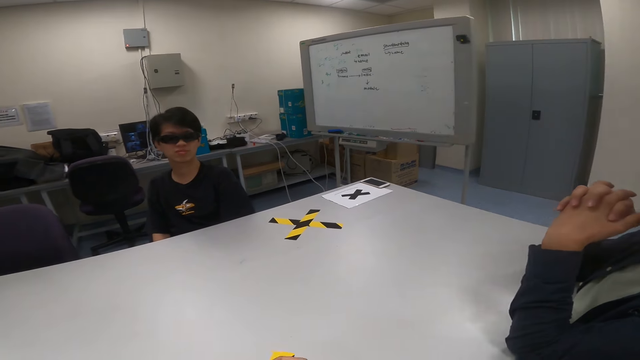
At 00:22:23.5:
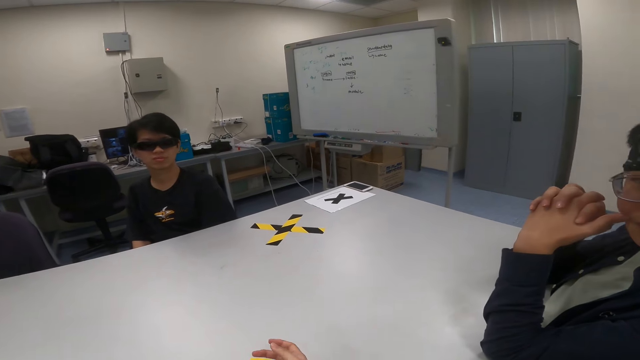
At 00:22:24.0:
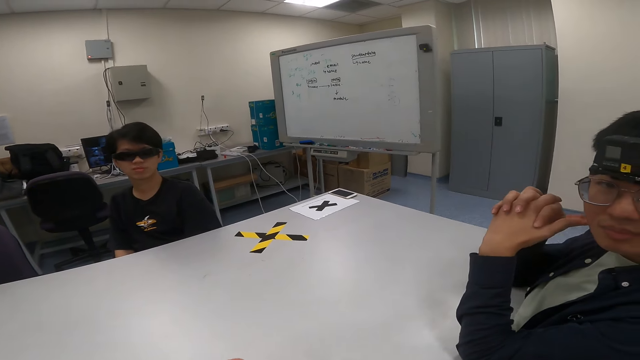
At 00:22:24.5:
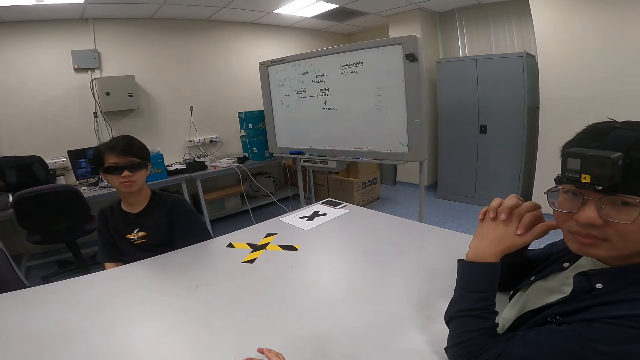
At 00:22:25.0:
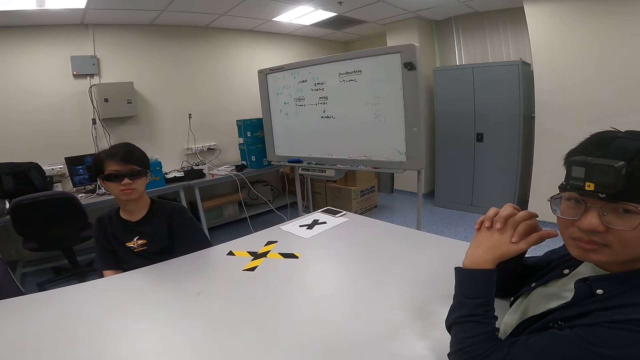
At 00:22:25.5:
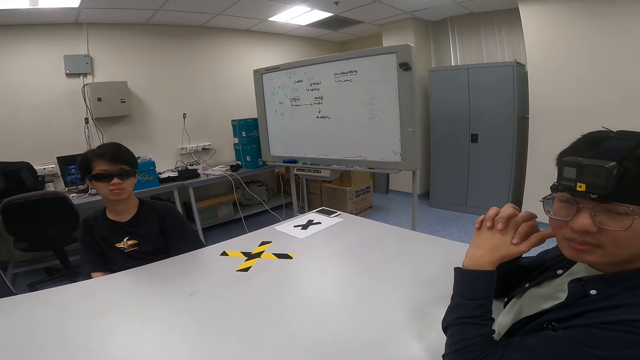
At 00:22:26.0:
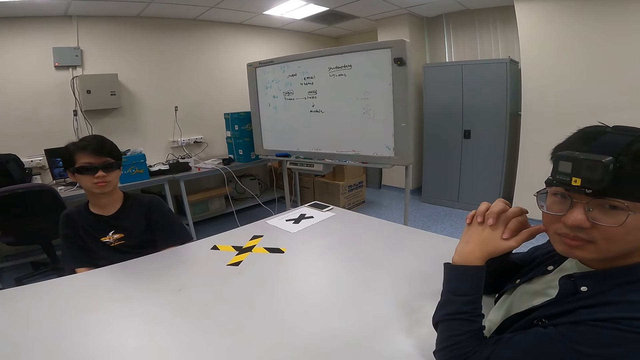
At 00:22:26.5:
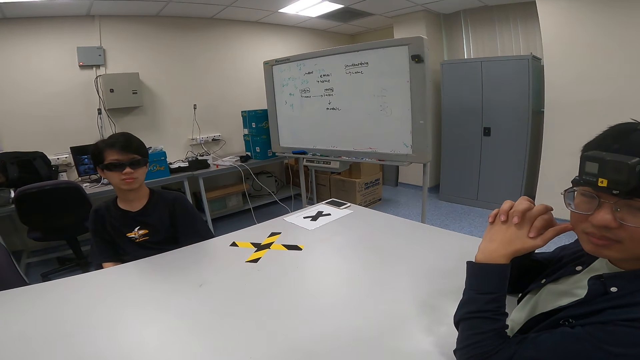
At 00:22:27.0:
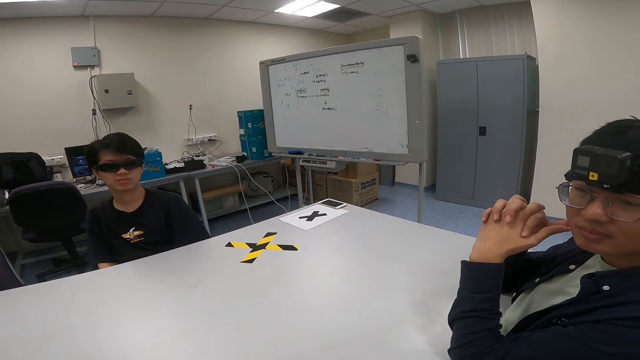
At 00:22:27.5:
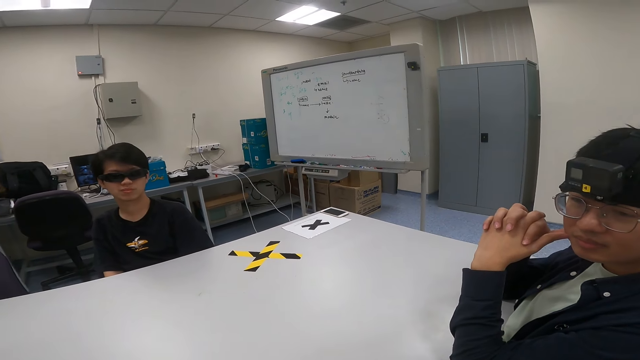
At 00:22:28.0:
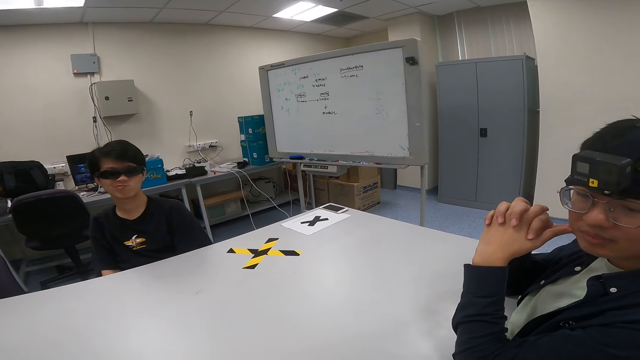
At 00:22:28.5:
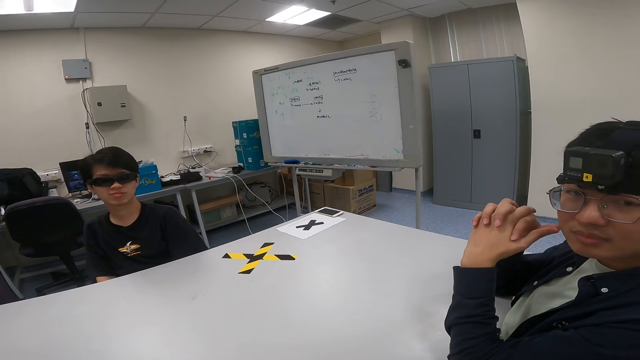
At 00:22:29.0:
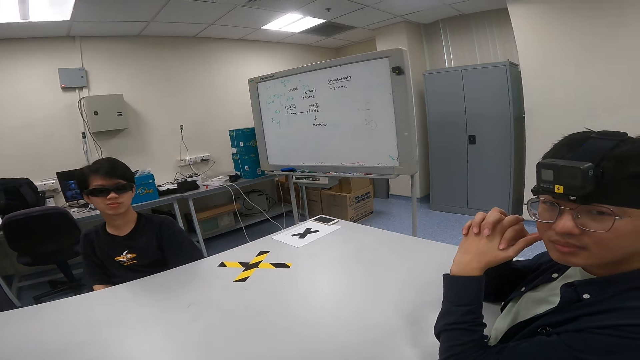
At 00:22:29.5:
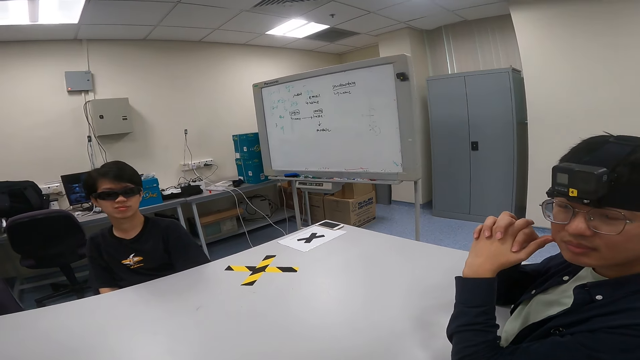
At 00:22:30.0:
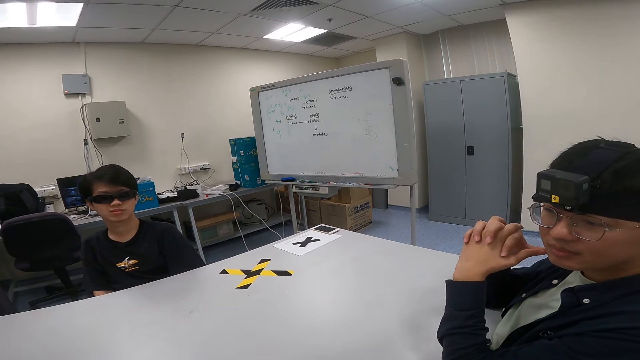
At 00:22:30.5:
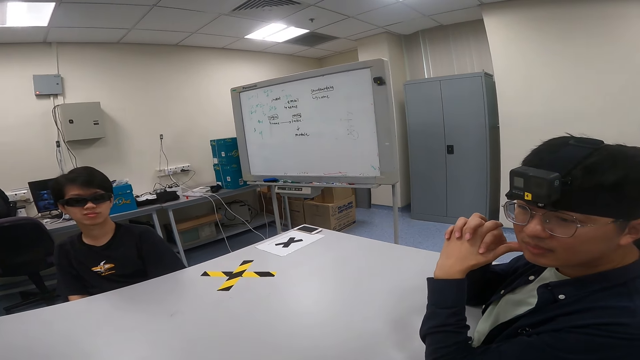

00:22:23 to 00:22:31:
The camera wearer talks to a man and another man.

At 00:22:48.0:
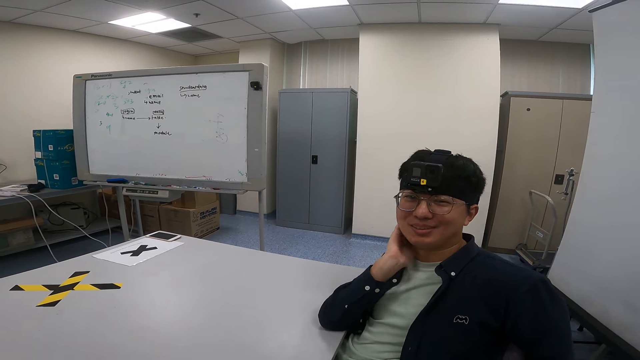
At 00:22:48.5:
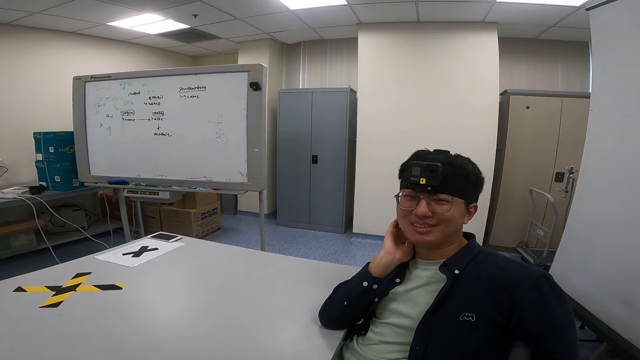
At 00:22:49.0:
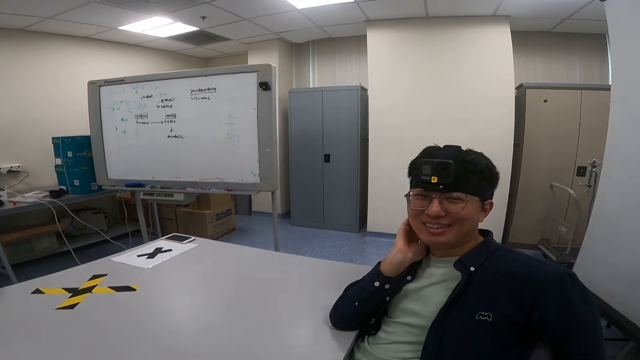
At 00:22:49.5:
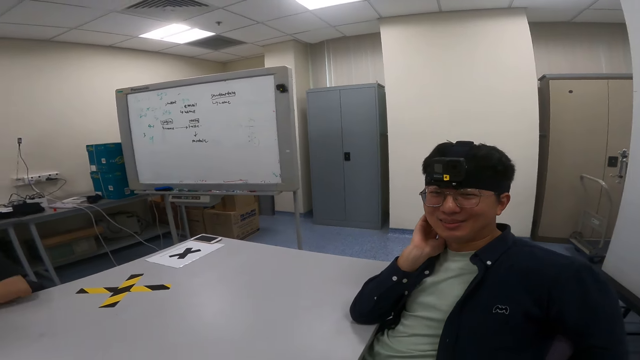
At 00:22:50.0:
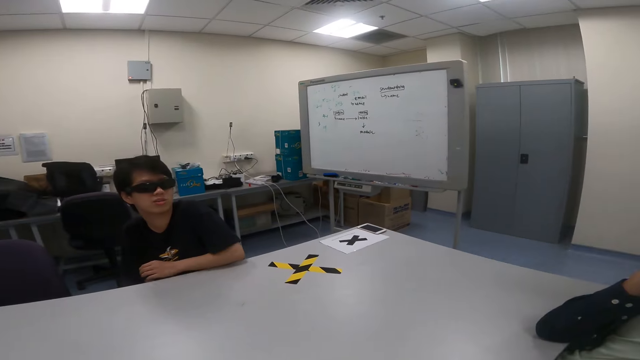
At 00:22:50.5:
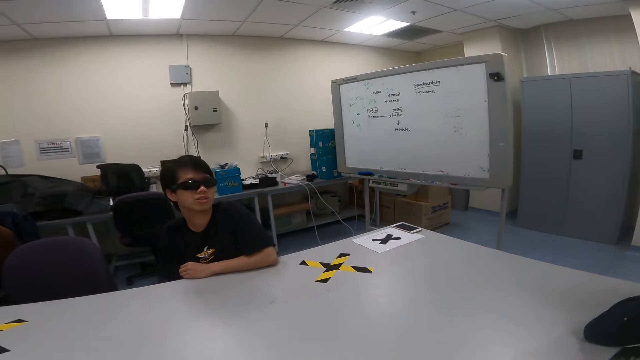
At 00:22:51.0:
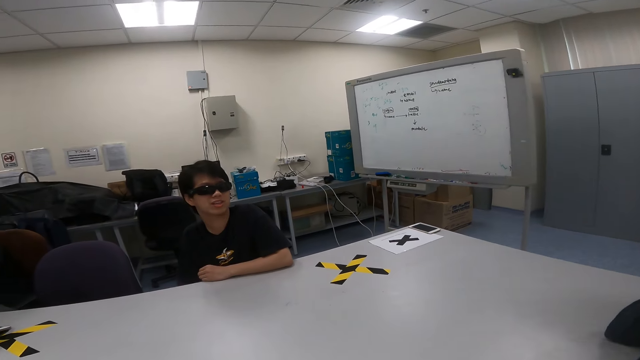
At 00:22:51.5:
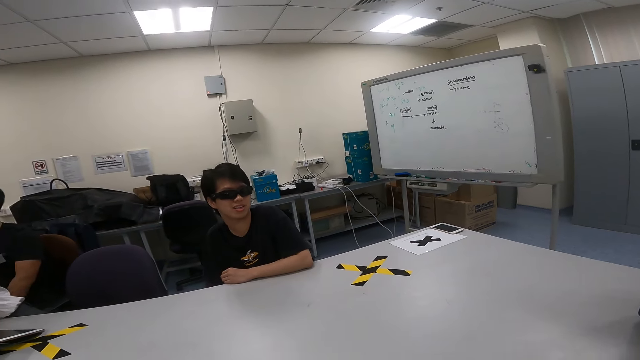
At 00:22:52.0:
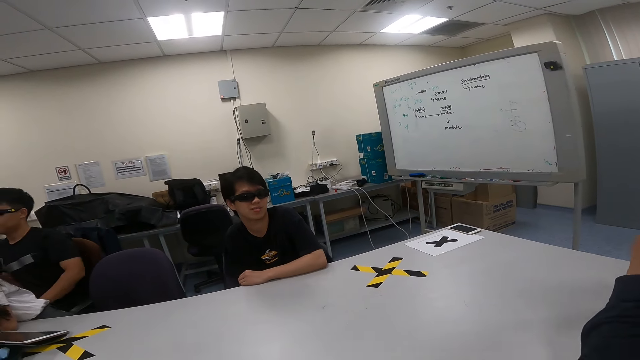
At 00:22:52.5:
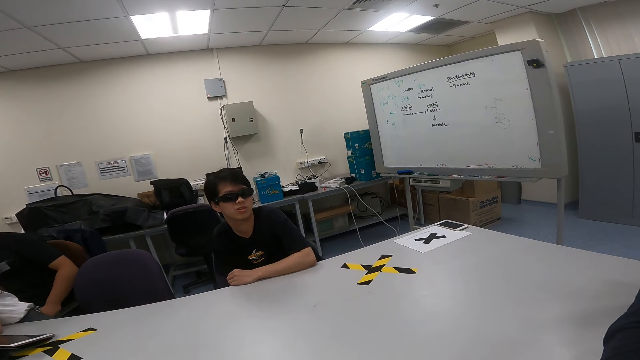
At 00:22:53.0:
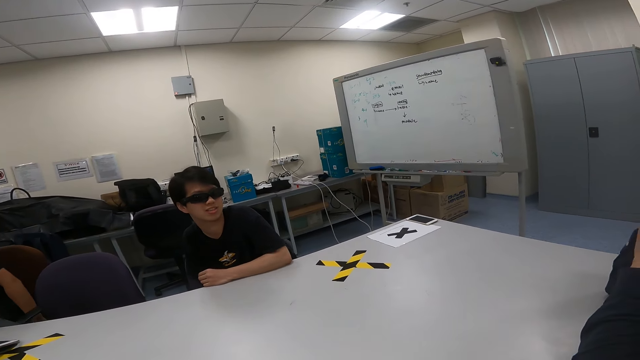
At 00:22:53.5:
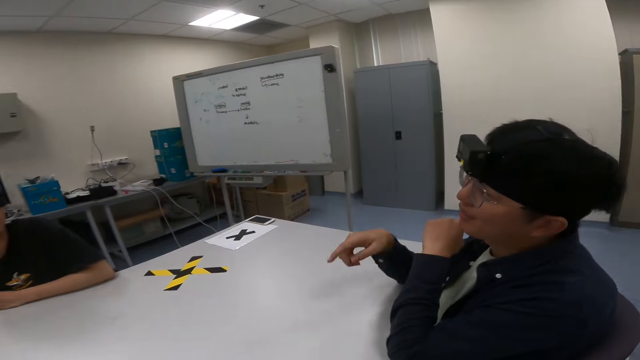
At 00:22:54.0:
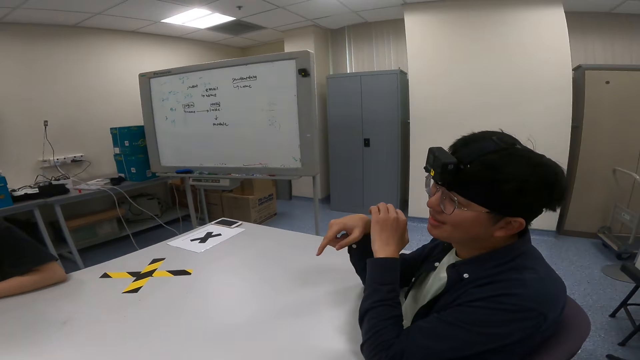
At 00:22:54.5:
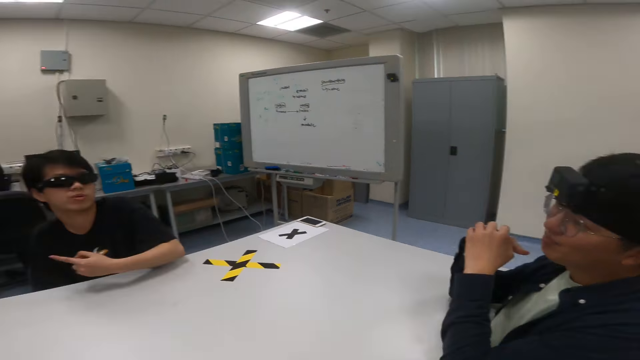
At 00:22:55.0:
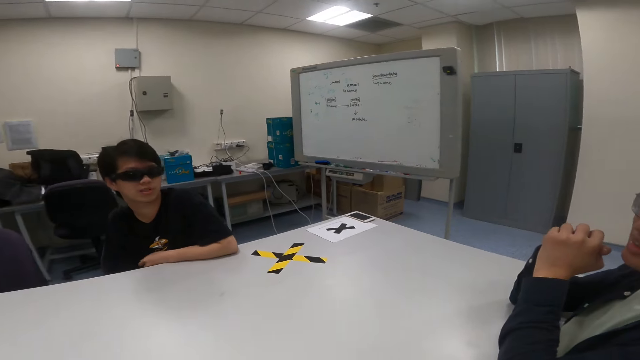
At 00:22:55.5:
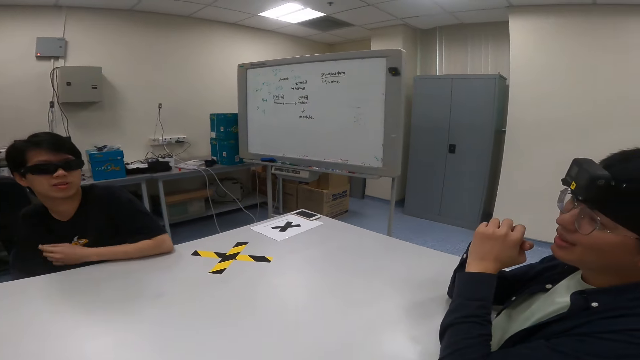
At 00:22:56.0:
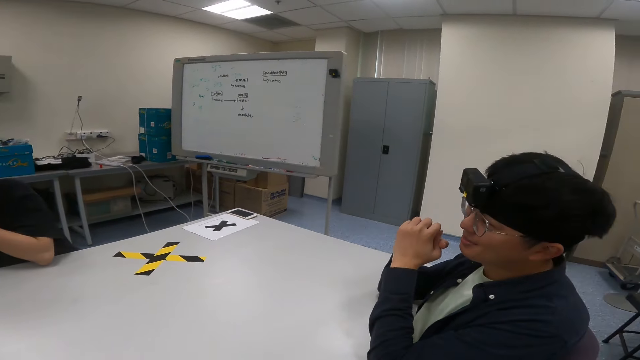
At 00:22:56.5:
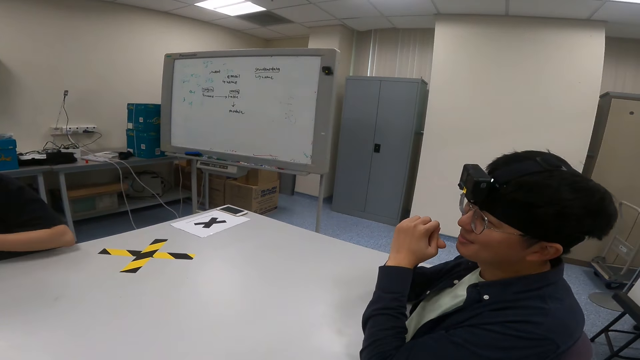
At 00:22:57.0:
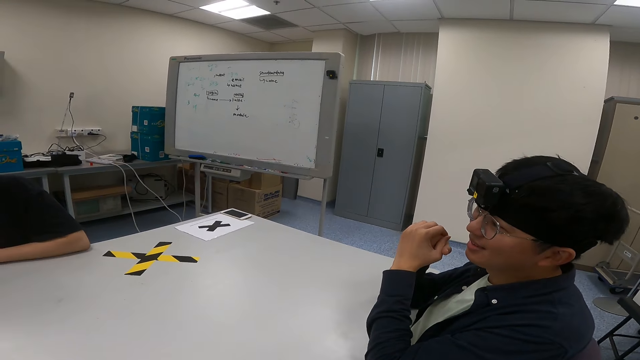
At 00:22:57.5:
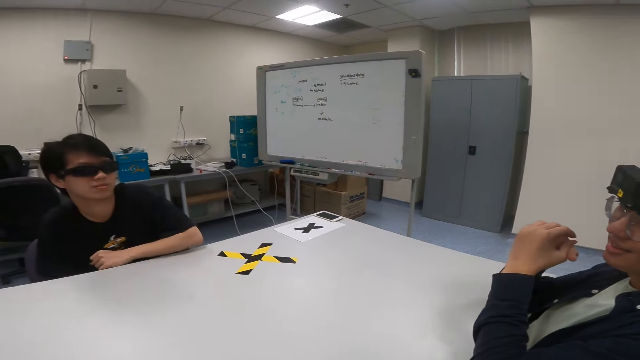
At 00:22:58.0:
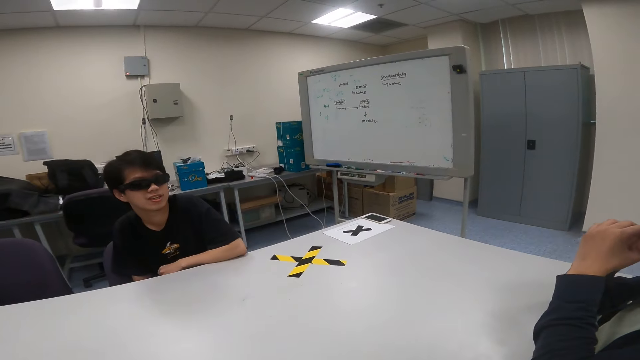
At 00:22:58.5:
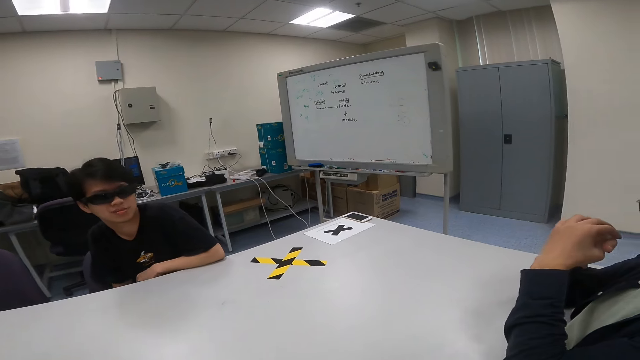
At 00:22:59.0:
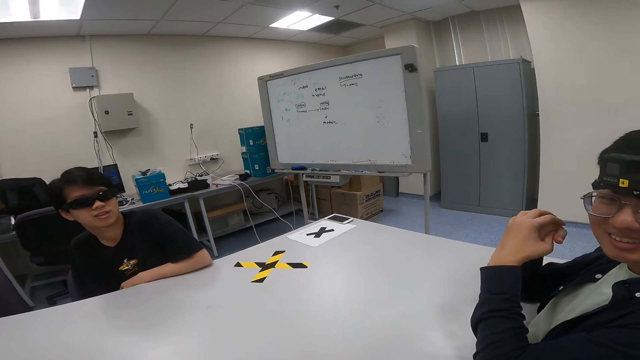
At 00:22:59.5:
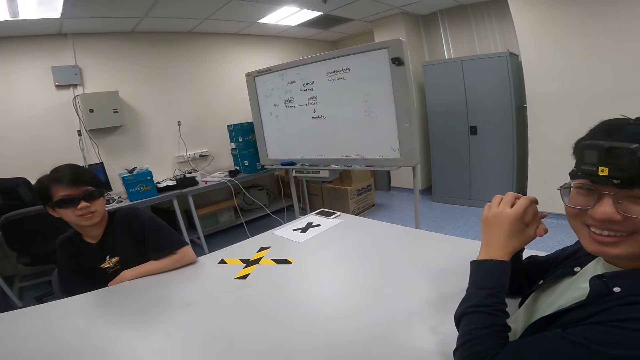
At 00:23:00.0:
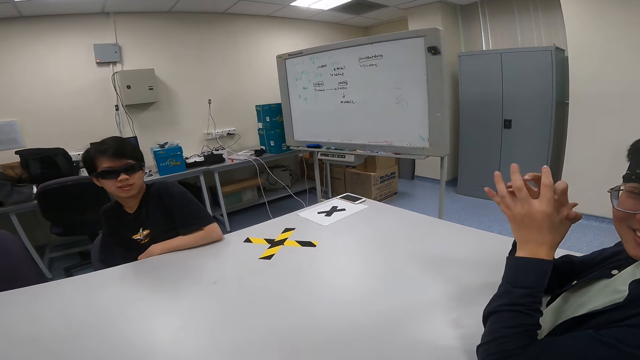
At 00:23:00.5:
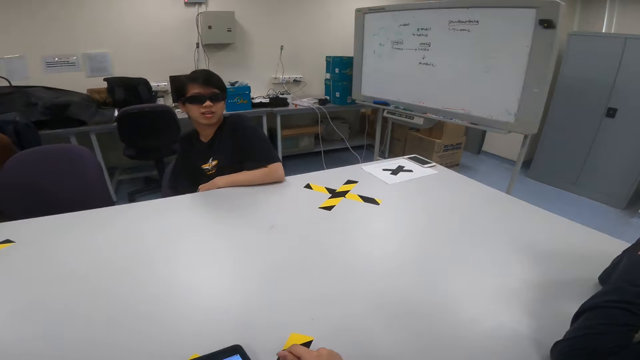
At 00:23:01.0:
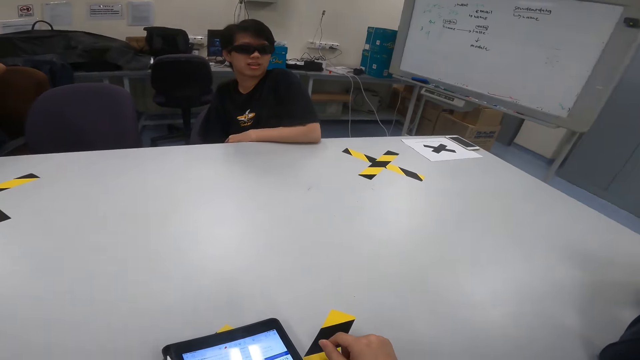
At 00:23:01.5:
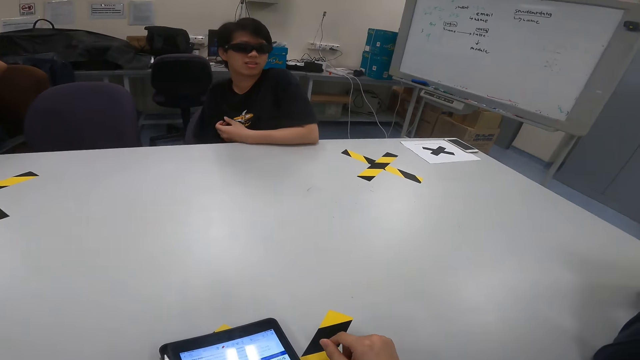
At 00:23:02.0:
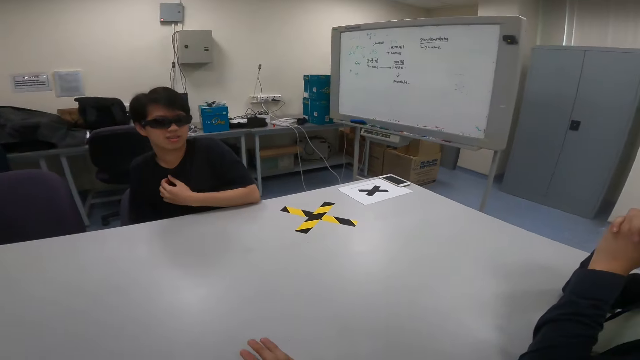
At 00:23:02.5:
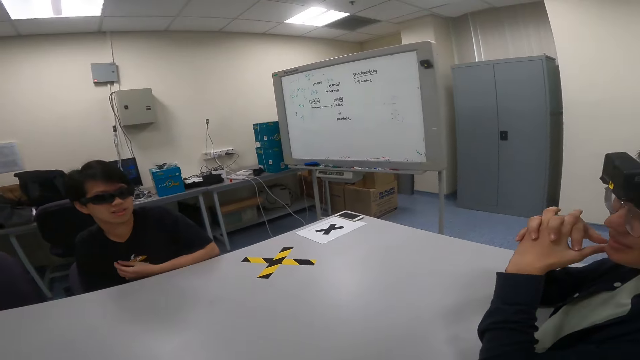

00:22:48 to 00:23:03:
A man dialogs with the camera wearer. The camera wearer uses the phone.
